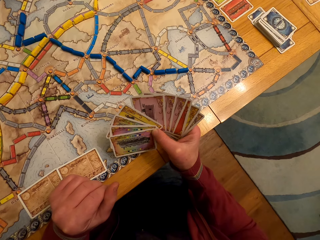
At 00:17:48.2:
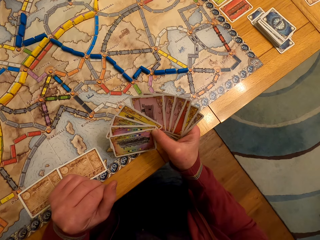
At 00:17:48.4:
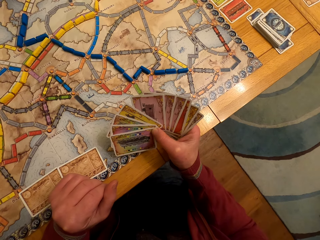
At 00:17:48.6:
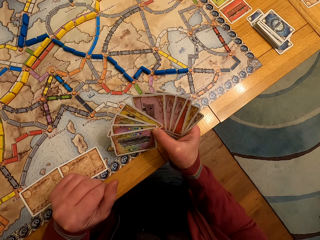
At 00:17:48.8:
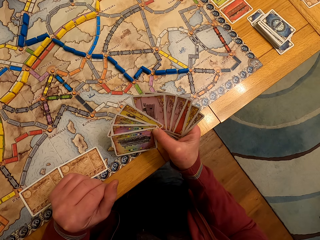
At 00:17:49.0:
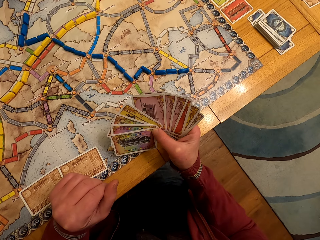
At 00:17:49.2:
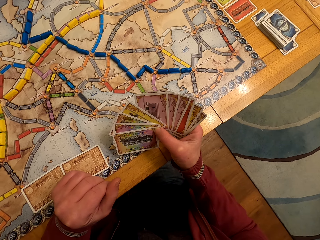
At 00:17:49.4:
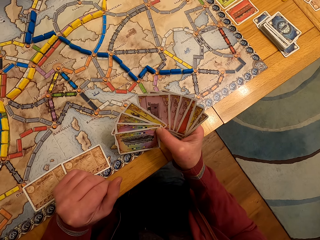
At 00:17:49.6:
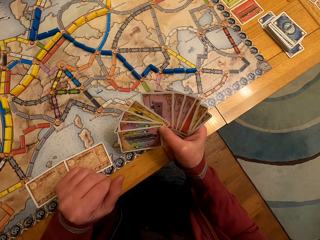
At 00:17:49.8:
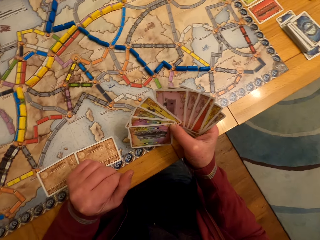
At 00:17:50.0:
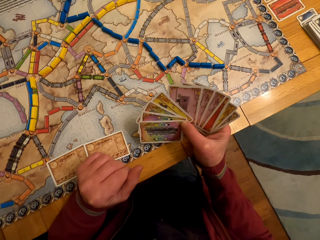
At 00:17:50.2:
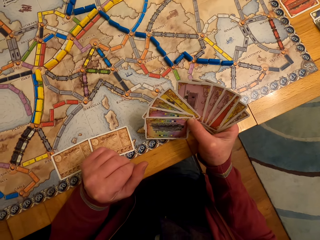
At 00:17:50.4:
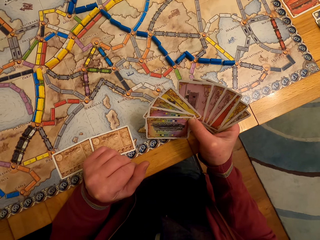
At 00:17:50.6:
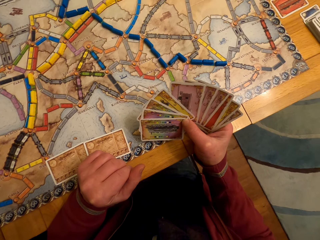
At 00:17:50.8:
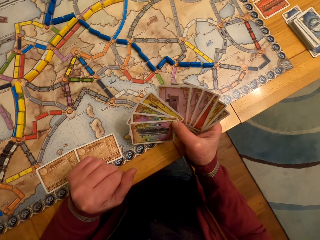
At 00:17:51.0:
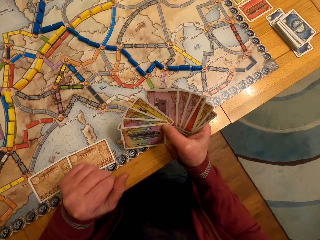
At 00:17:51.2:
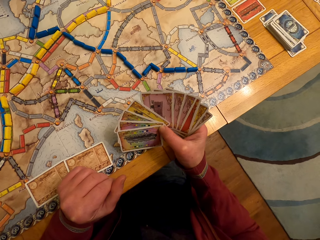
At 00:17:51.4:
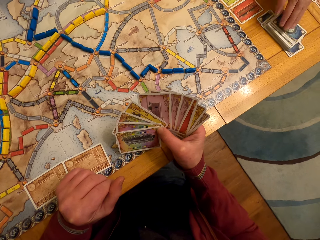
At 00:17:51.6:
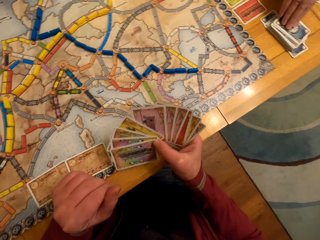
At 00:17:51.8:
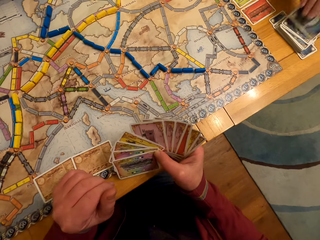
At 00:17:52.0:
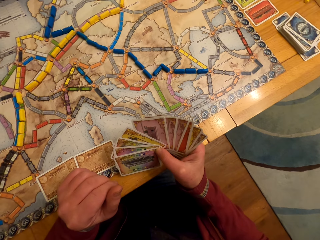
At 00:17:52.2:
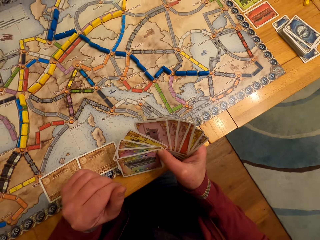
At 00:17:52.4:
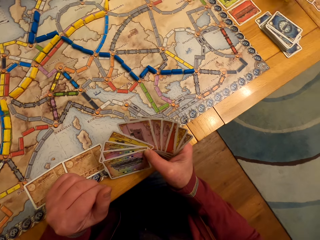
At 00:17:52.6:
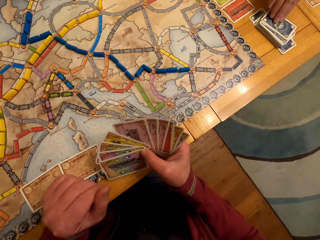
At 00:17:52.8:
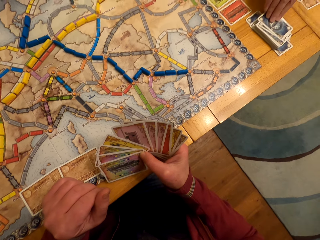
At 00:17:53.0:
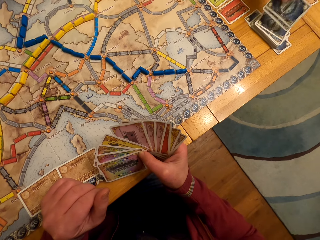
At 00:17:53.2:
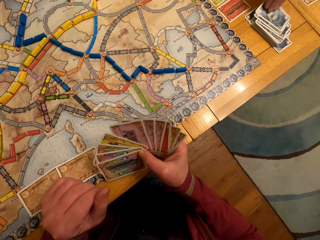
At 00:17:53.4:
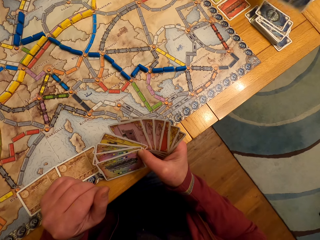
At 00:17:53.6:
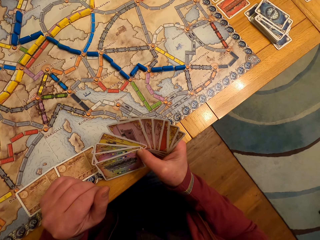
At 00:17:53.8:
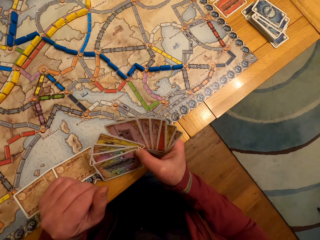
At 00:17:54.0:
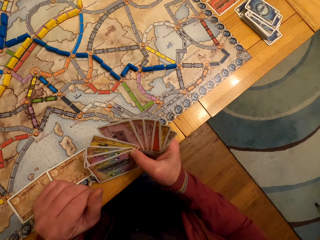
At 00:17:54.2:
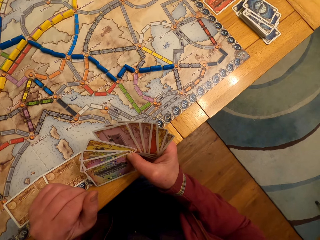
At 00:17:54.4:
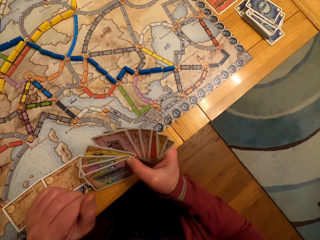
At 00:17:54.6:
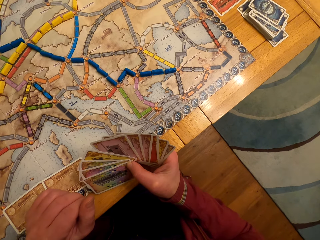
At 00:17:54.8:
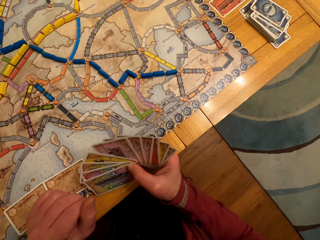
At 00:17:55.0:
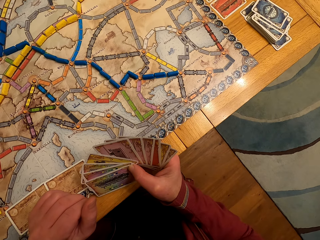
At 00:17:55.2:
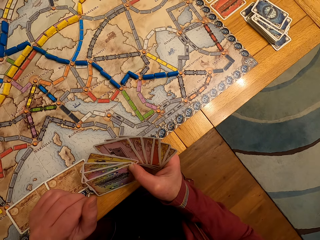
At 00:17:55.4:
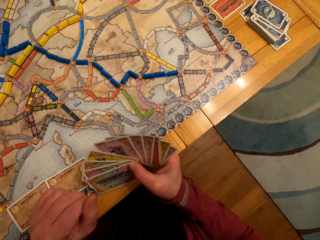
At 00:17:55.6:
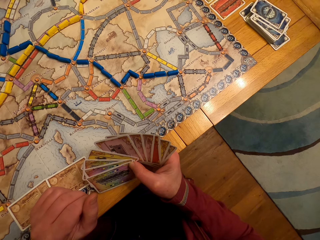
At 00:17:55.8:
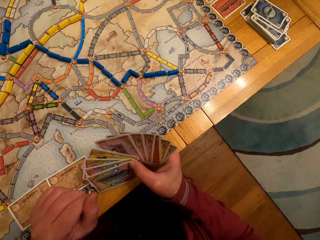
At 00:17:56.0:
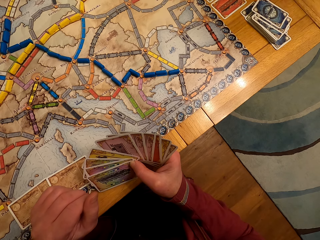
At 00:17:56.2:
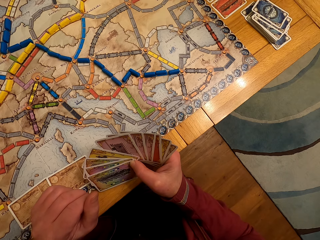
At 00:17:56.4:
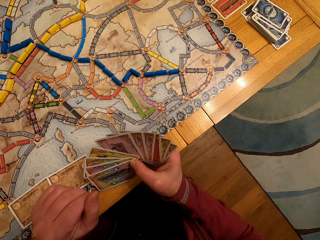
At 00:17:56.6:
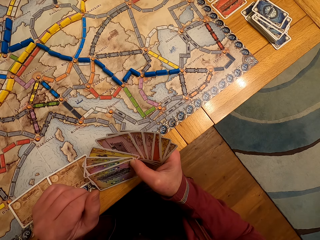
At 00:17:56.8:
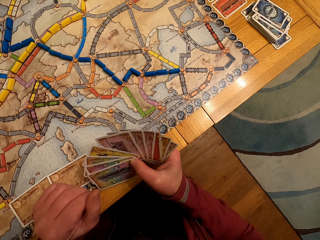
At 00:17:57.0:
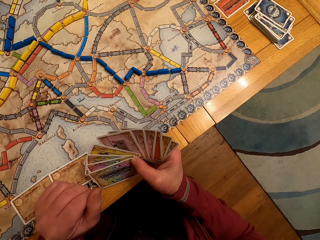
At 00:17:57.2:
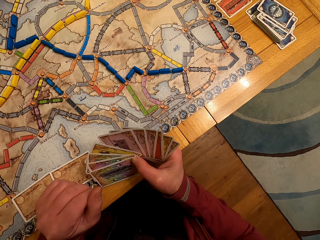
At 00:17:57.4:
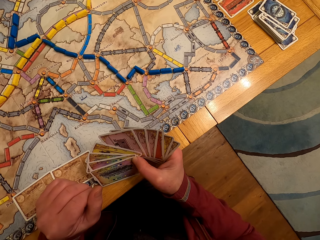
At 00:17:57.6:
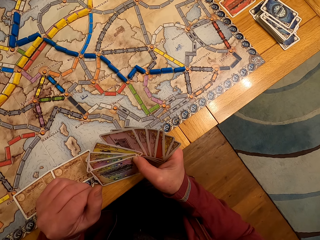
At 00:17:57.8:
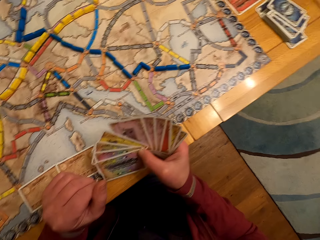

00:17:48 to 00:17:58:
A lady picks the board game card from the table. The lady picks the card again. The lady looks at the cards.

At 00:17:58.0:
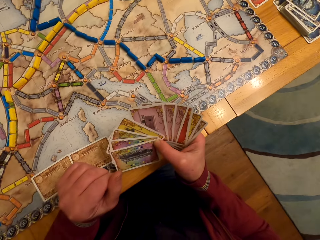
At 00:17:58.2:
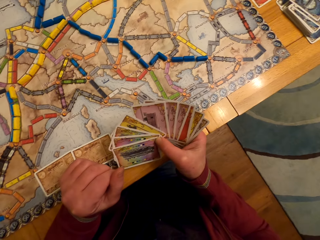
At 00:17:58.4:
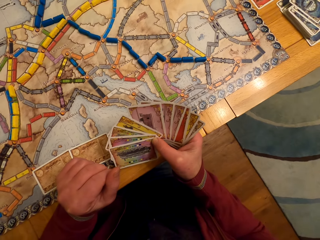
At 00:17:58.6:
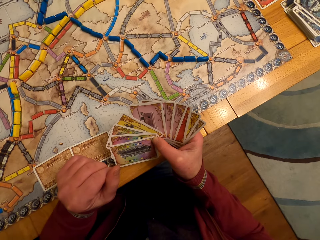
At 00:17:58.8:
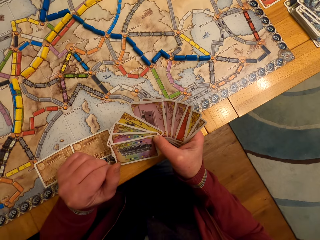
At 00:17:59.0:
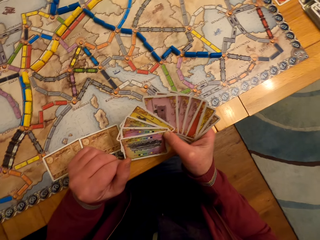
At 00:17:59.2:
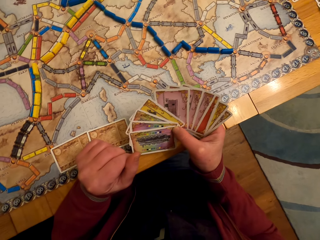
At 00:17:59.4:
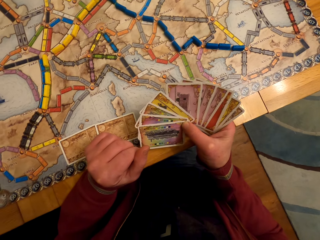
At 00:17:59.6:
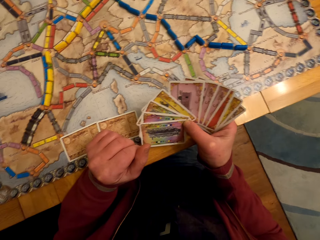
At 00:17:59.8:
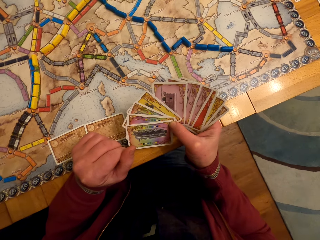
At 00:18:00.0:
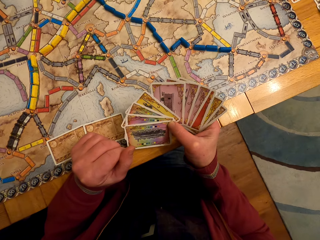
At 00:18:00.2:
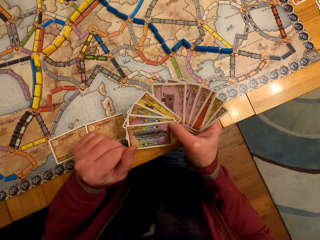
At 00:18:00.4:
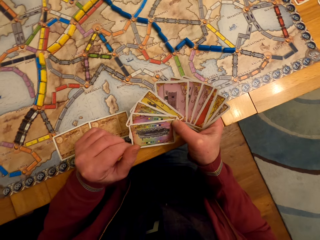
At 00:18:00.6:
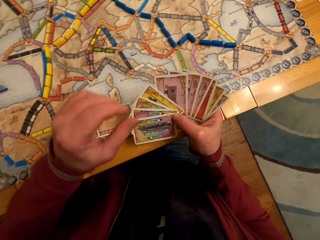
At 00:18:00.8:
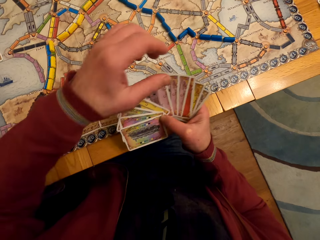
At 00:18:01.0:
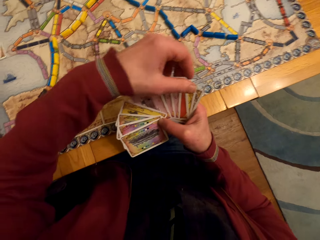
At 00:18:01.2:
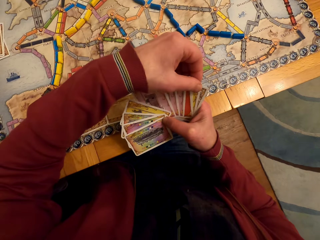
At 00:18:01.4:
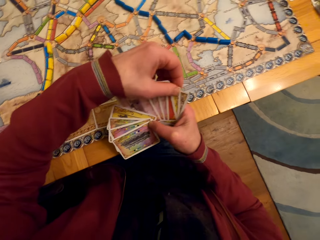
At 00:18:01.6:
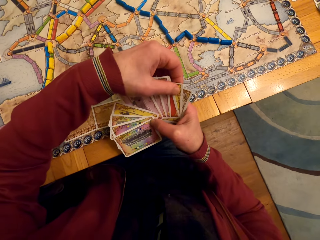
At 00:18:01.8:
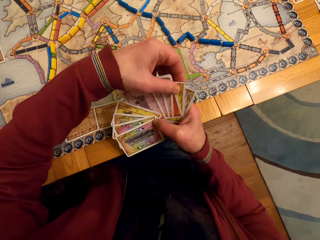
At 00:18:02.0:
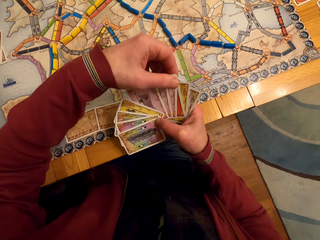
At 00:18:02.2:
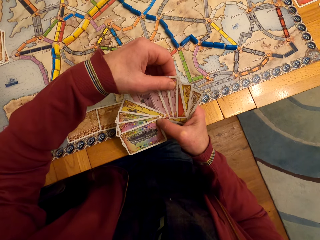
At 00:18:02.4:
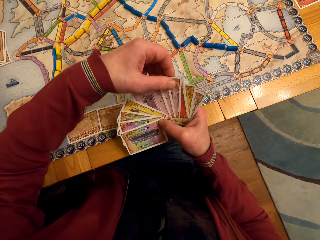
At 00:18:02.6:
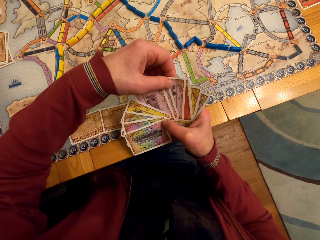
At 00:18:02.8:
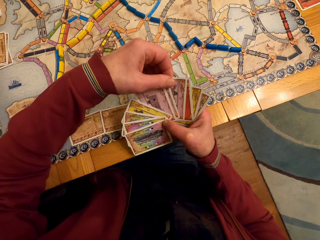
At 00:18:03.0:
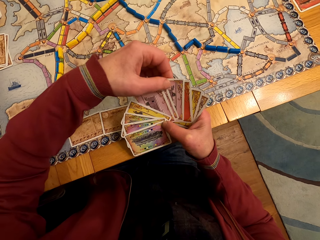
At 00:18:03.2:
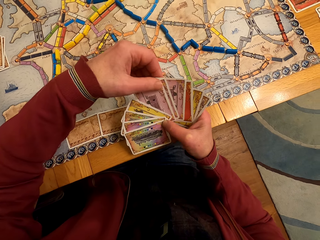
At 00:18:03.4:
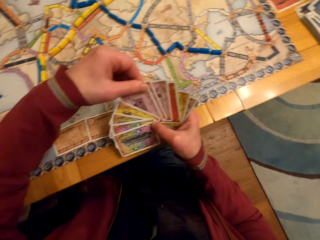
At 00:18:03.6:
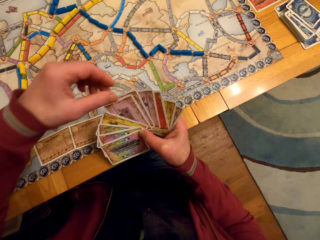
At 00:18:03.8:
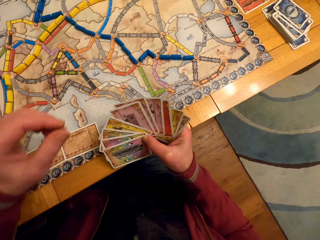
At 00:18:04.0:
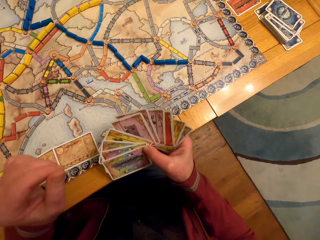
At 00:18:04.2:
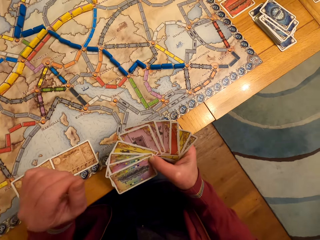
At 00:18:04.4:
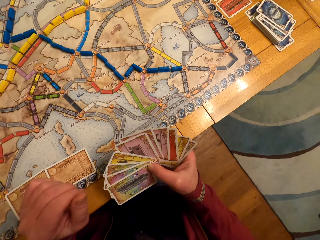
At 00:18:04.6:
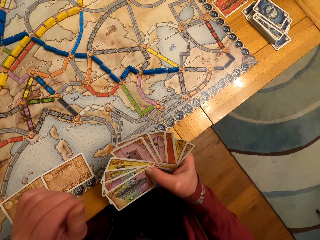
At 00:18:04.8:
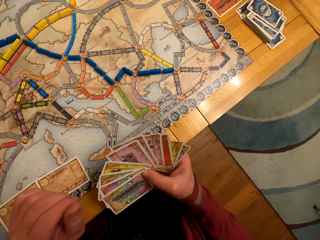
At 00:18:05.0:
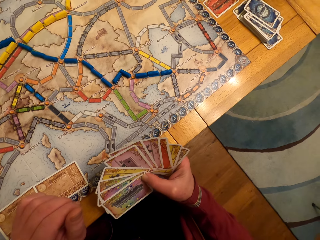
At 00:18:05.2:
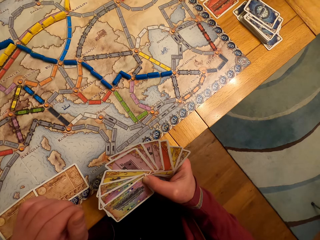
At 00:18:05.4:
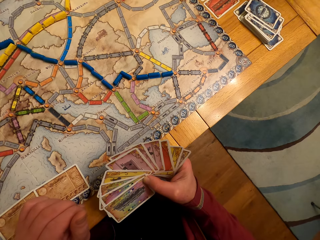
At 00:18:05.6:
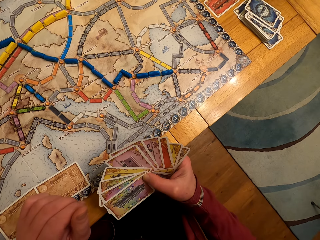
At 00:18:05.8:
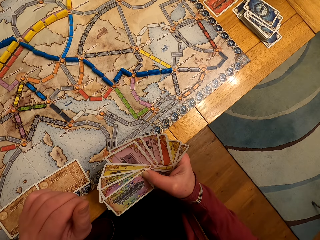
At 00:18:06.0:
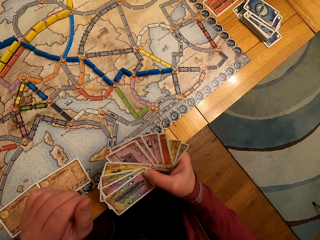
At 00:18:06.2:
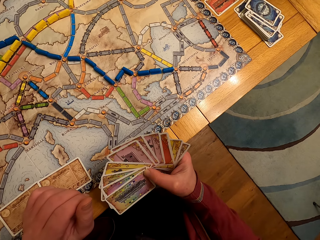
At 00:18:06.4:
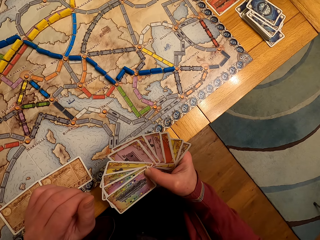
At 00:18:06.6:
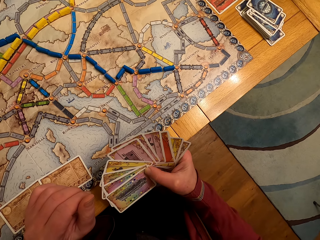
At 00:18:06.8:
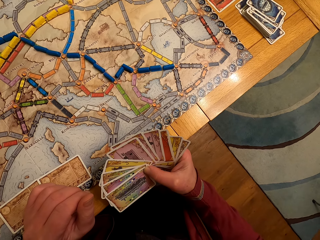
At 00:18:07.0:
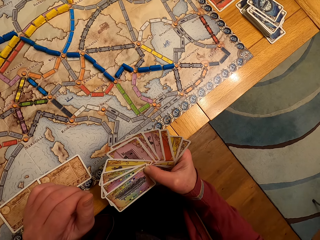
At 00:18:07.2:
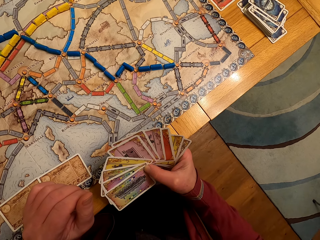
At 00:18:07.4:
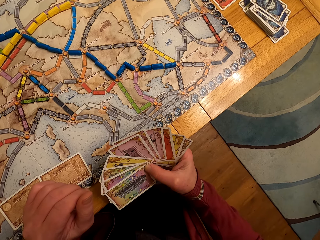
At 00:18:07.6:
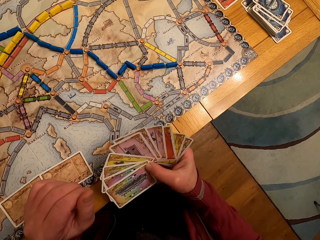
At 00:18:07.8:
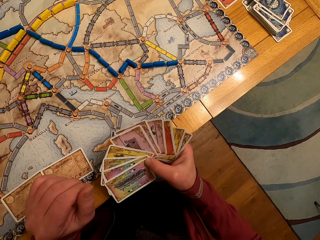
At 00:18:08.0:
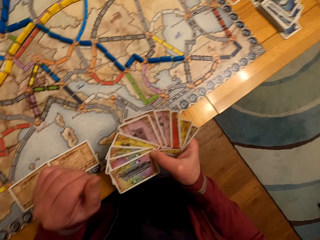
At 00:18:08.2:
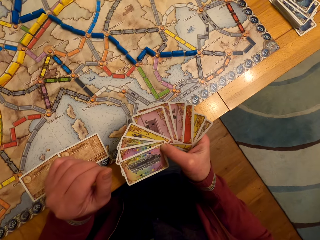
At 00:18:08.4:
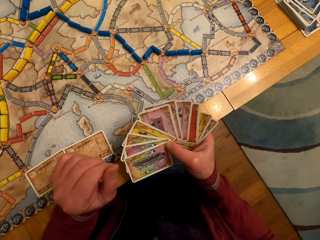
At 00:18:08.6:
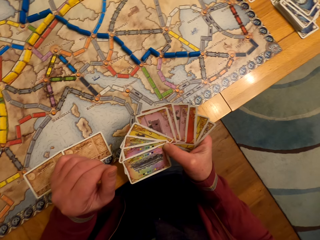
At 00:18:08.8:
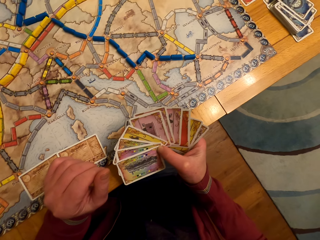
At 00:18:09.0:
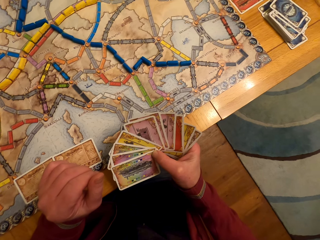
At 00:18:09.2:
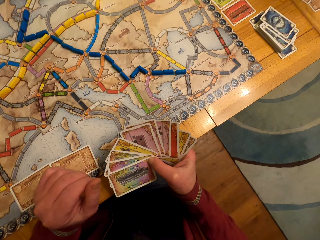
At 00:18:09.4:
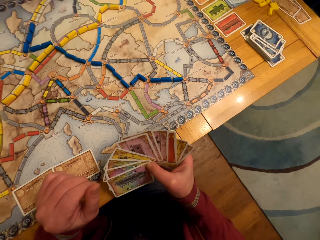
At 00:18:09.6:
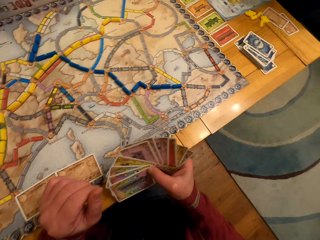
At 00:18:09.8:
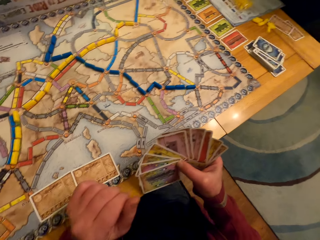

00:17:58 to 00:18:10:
A man touches the cards. The man looks at the cards.
